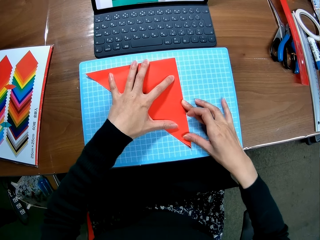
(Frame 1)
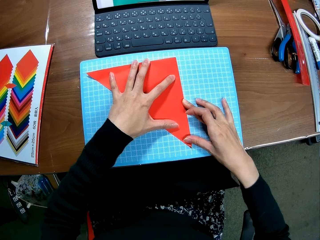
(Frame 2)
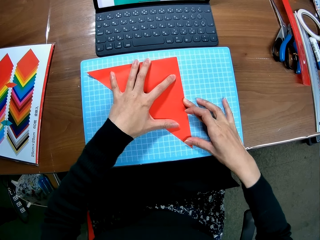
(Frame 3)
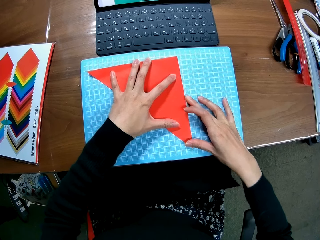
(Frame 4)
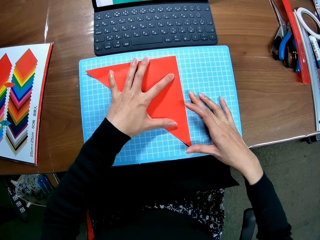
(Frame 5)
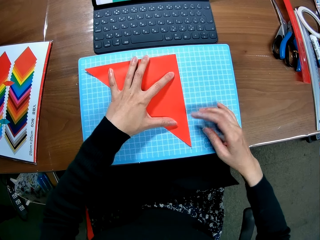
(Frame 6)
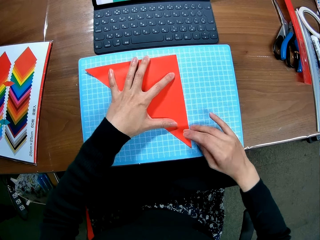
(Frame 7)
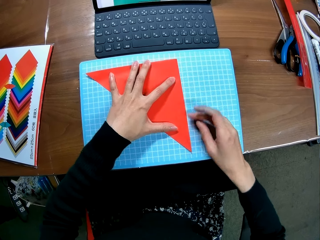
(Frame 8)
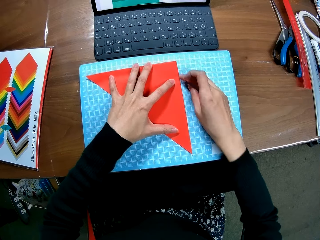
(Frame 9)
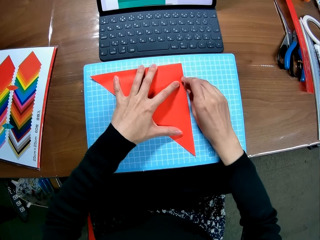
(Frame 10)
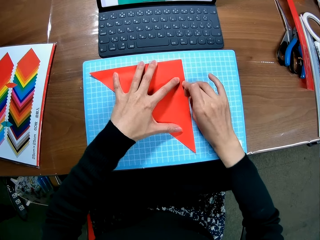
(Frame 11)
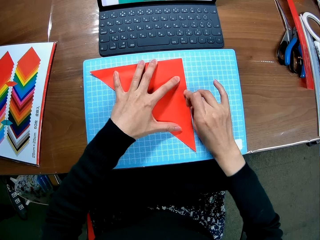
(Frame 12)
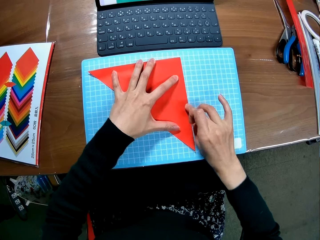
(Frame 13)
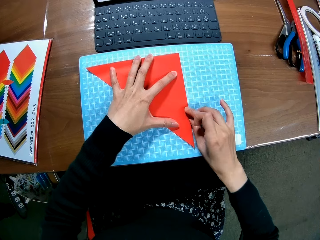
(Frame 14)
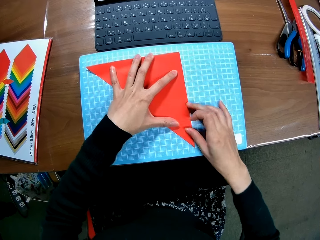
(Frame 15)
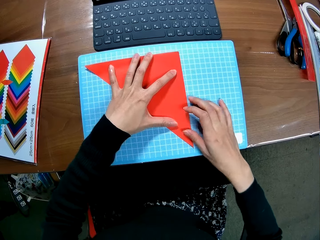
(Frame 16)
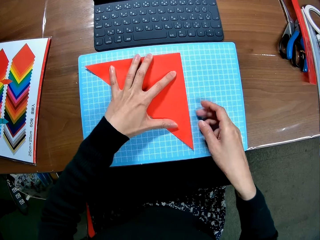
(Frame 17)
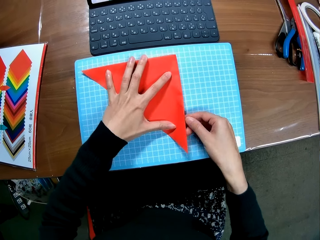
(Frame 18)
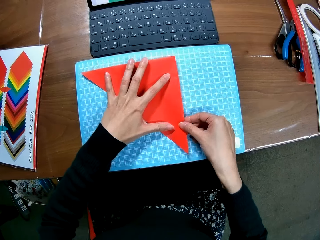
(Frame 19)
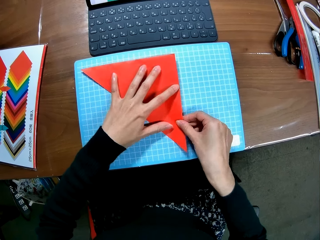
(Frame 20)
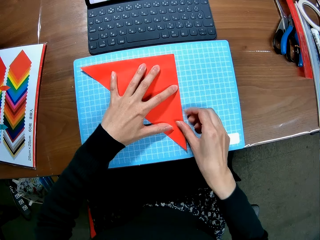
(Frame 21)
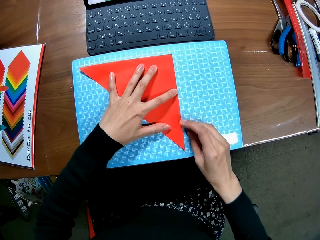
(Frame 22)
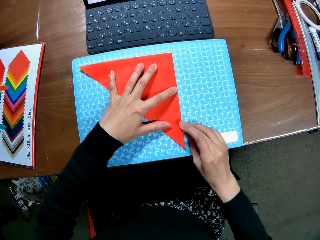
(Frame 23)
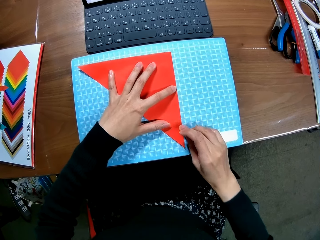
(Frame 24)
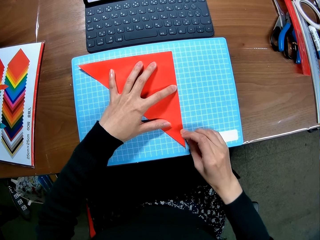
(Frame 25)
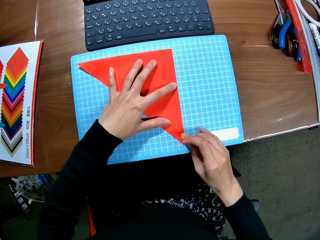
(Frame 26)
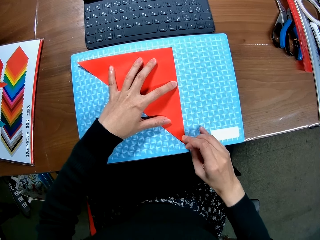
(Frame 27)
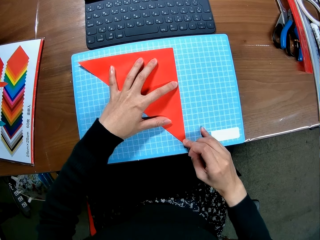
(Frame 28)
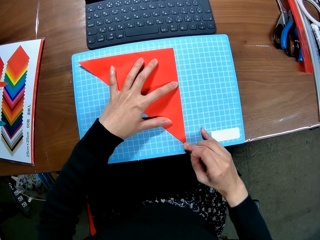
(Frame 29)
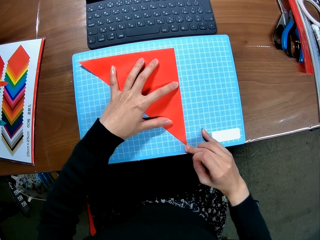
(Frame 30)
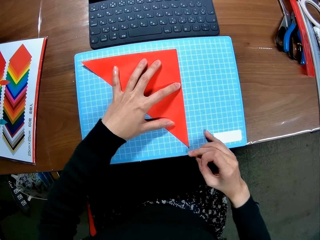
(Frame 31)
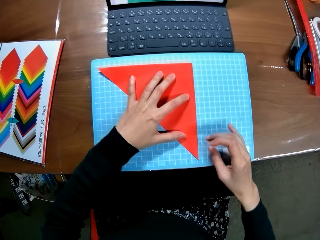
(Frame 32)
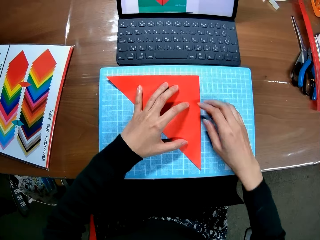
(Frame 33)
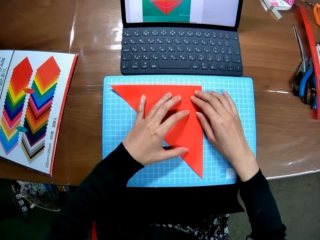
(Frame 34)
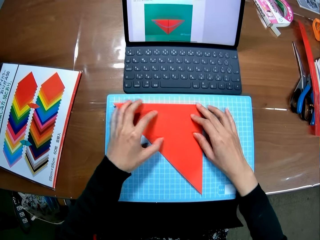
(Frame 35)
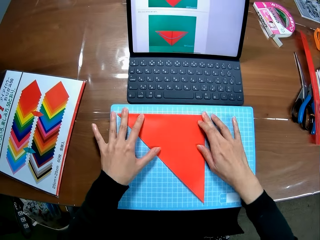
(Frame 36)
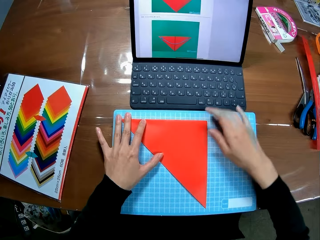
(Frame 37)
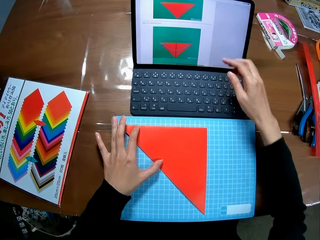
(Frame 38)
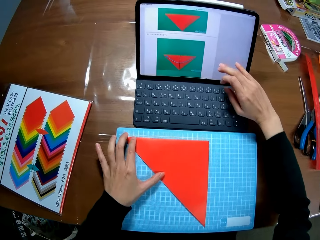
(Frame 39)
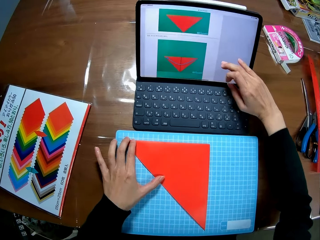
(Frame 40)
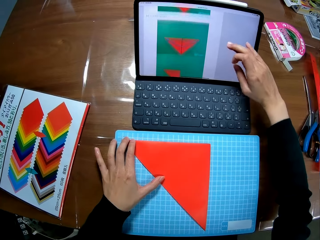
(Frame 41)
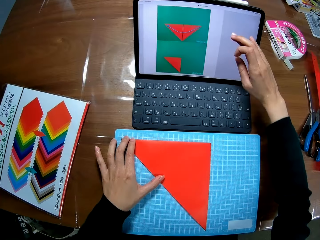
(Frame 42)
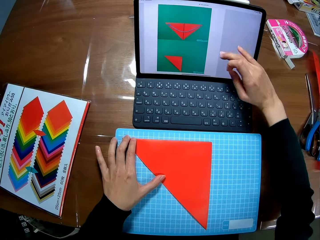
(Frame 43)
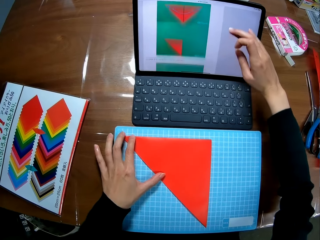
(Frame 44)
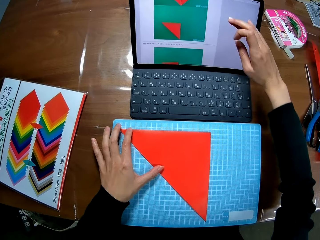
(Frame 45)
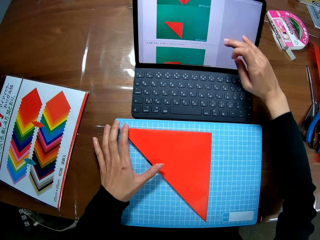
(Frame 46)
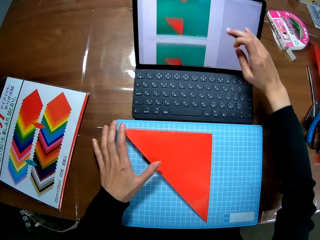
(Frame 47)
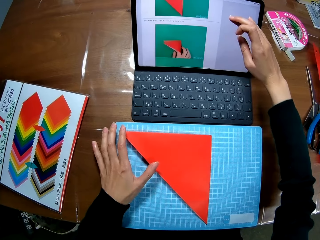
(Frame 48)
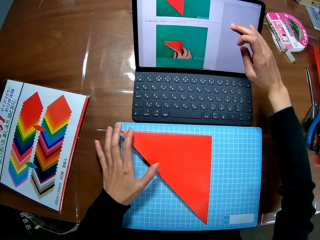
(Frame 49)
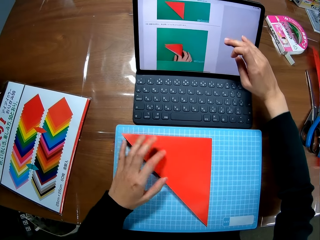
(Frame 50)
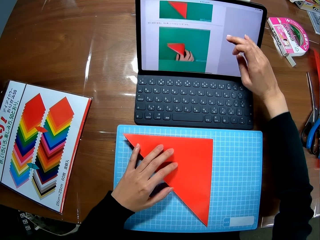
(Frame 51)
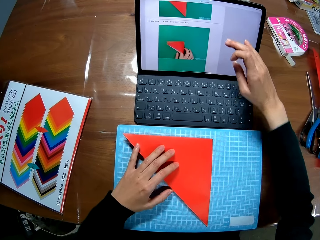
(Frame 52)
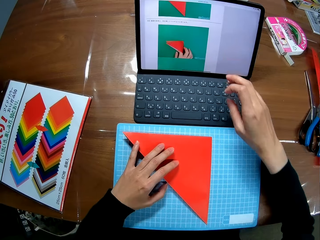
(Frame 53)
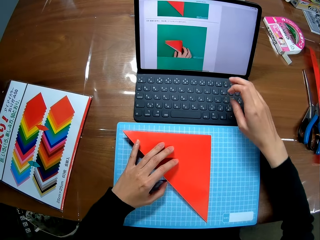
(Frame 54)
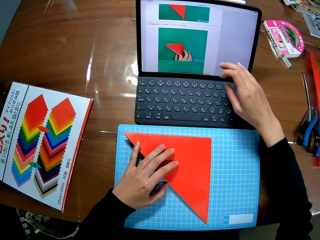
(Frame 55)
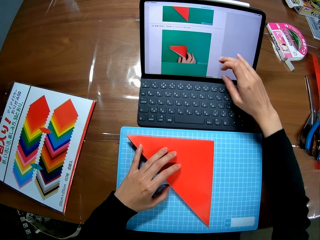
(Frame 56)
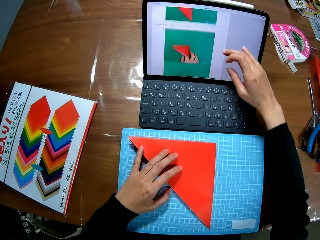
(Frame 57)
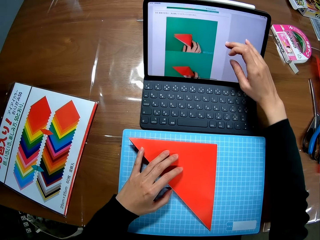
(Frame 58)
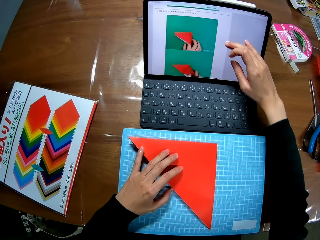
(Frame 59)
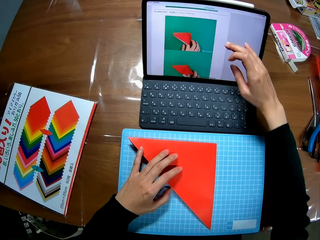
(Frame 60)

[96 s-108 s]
The camera wearer scrolls up the screen of the laptop with her right hand.

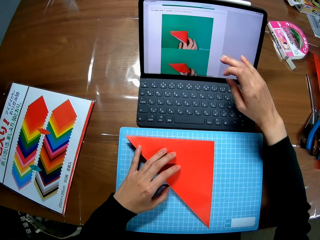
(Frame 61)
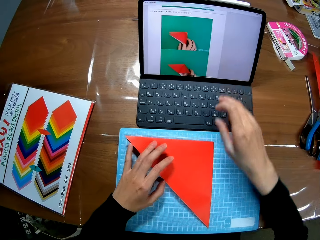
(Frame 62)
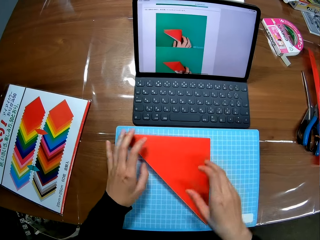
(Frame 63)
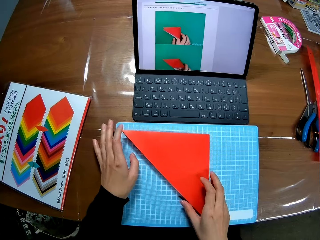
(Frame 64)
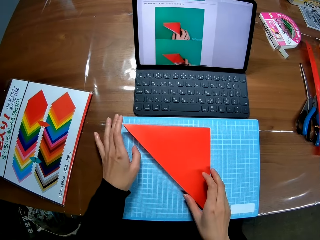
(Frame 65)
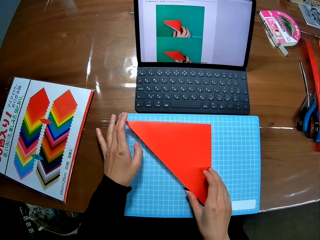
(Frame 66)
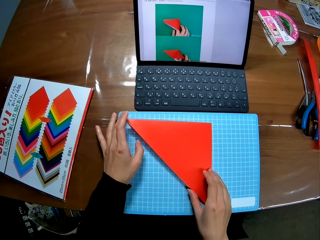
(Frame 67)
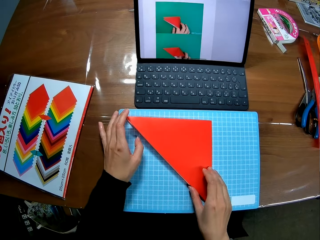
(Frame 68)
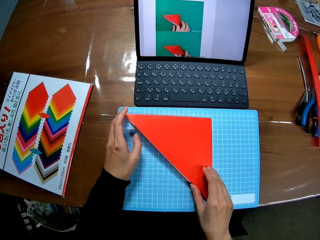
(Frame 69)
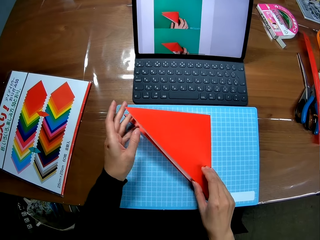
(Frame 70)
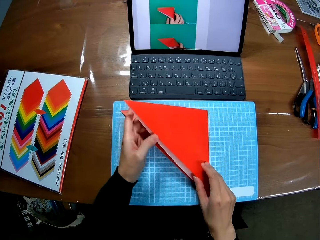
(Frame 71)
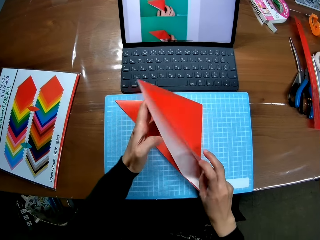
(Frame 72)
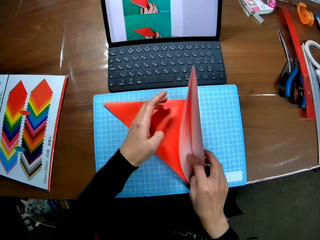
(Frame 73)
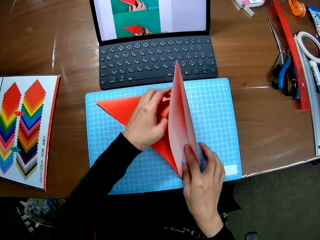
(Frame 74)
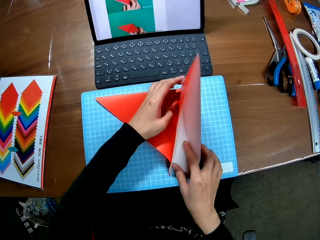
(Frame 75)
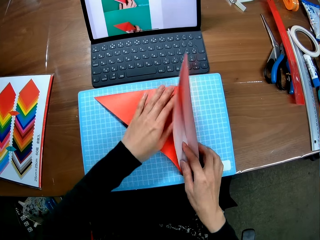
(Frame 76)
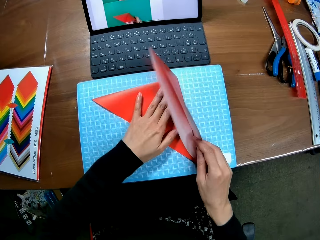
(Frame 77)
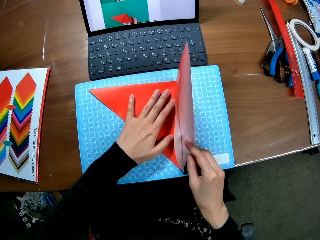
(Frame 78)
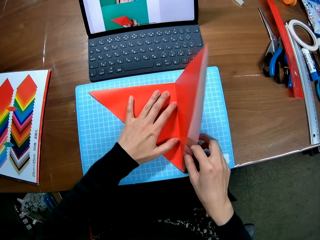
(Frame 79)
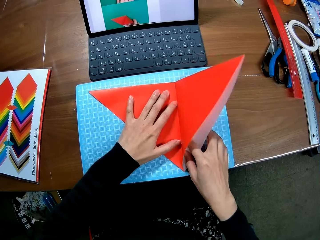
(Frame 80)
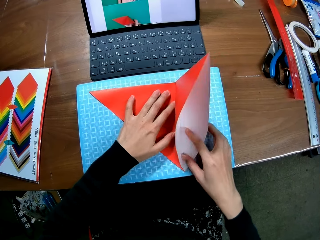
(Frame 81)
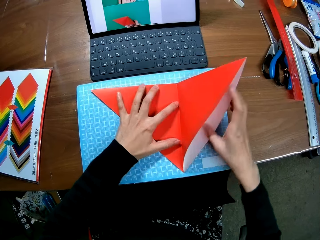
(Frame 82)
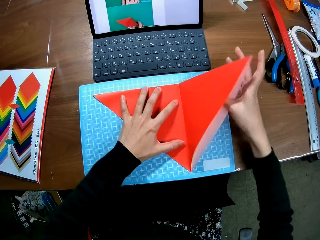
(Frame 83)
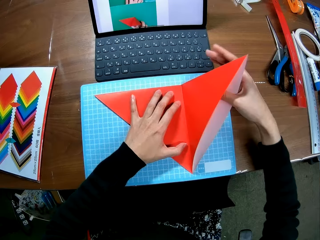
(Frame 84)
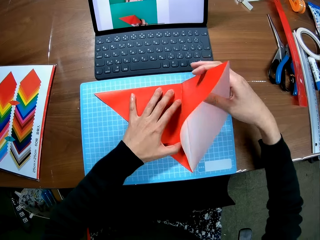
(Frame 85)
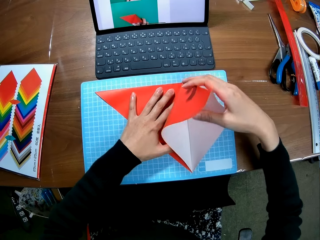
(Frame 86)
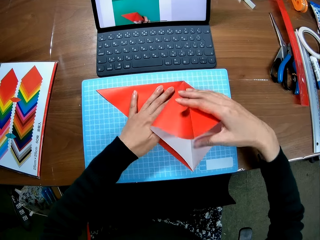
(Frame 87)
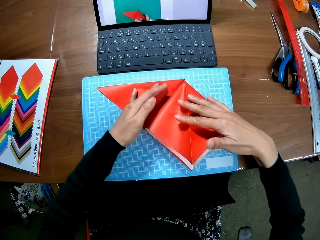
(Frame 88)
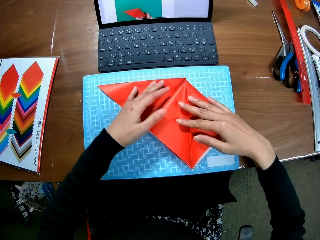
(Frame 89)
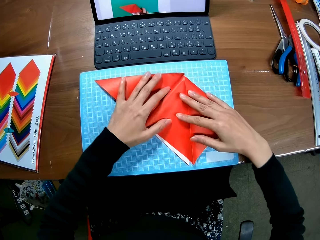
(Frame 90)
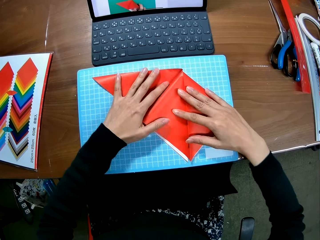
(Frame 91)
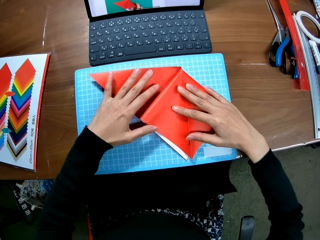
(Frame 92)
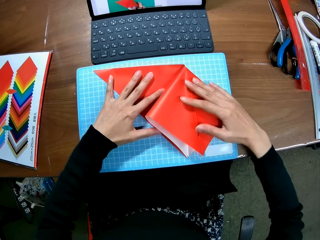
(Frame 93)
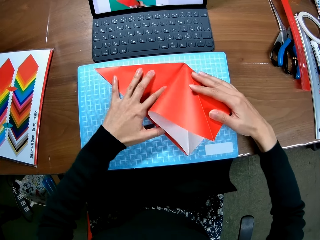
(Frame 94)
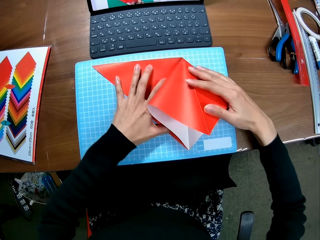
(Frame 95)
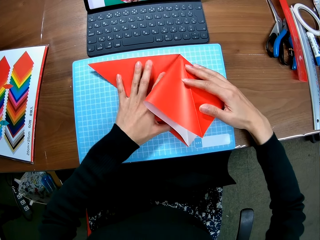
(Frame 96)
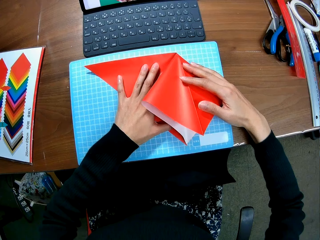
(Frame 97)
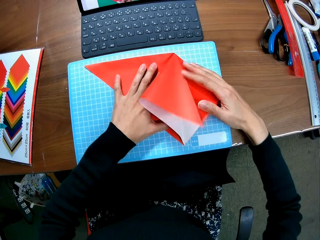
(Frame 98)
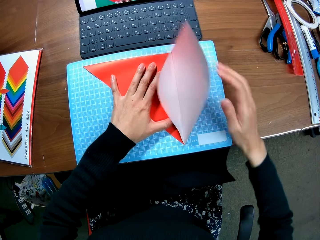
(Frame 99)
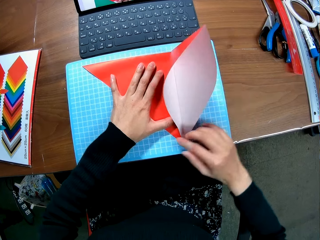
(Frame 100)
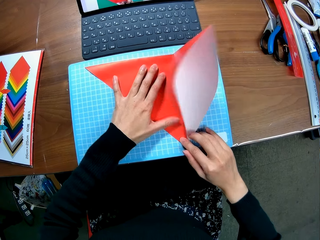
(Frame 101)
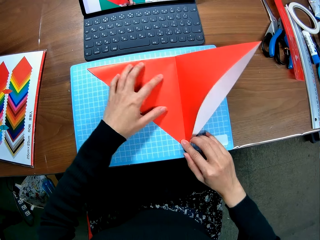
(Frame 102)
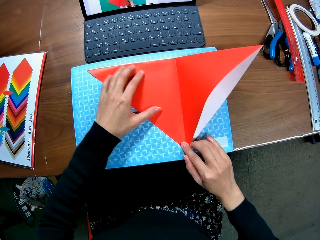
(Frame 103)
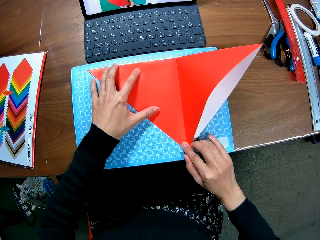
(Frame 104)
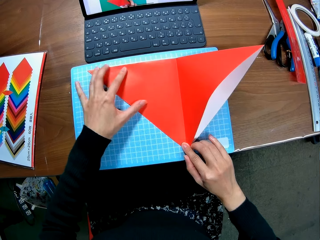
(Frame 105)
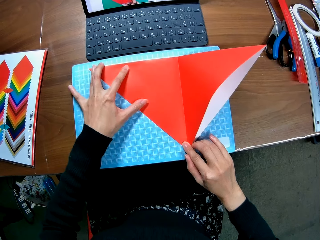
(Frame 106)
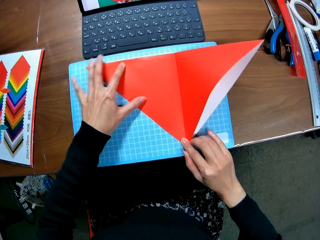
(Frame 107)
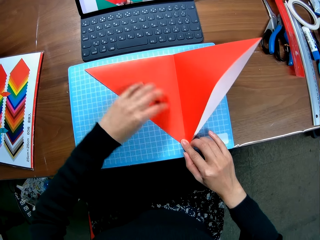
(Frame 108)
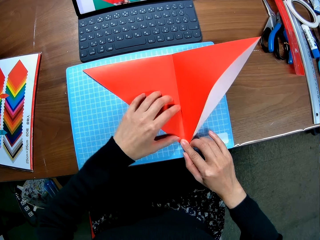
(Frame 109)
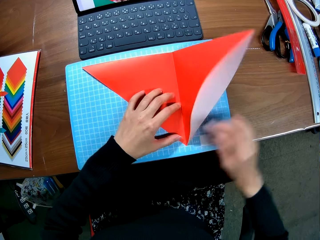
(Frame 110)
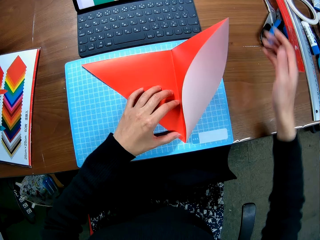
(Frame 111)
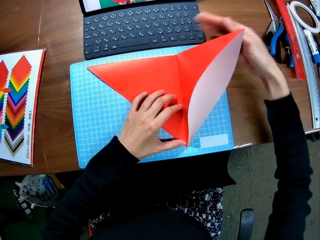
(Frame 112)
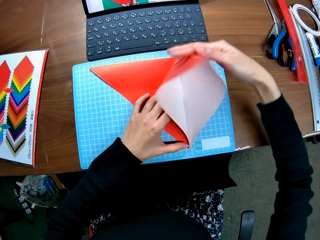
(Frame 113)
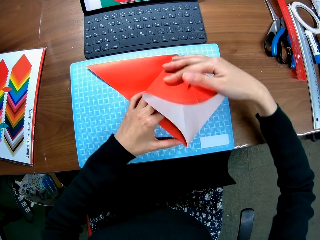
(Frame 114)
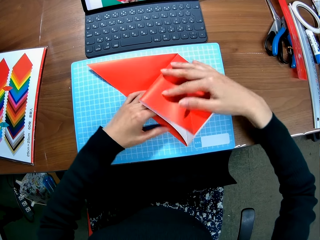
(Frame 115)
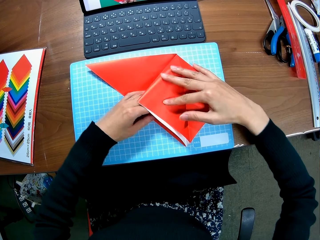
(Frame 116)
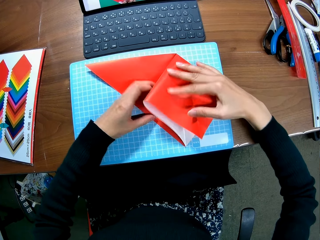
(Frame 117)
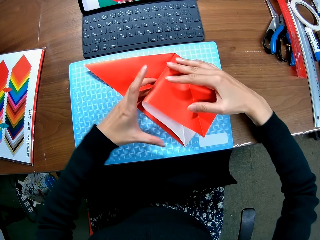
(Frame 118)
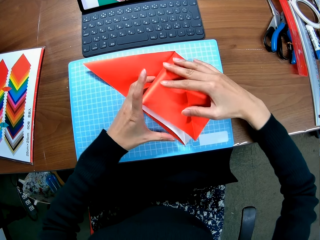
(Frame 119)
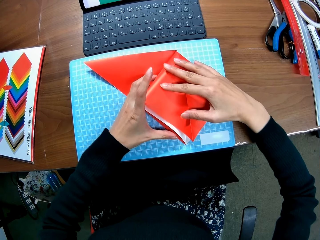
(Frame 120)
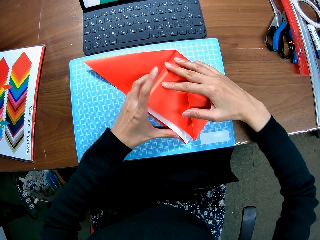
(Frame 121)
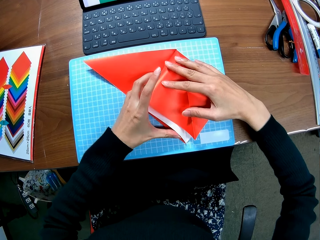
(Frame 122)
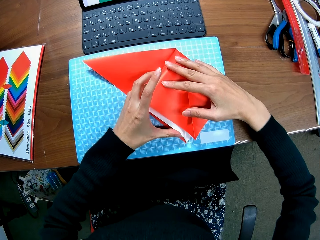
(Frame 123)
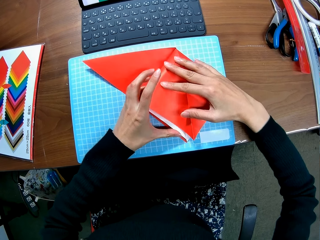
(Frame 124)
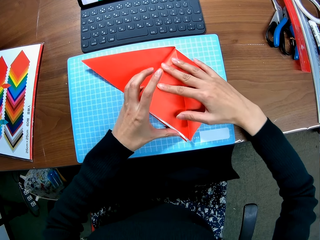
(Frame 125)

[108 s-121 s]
The camera wearer folds the paper piece.
